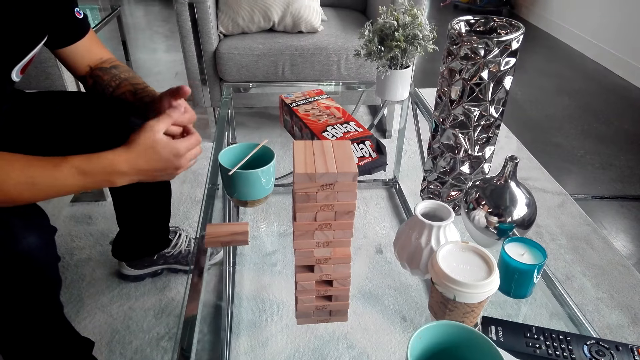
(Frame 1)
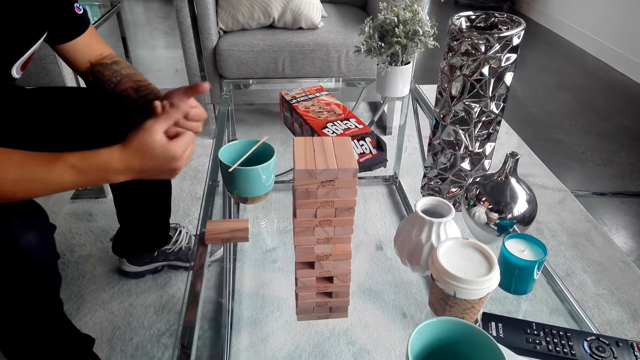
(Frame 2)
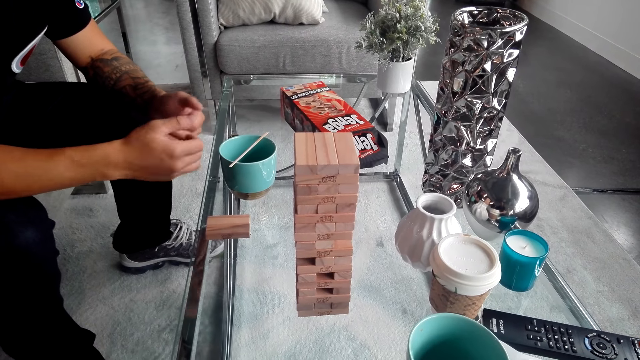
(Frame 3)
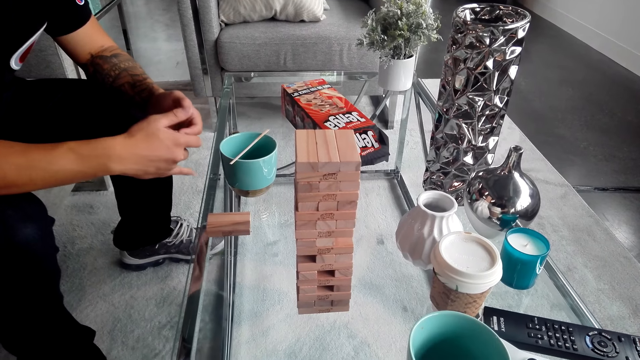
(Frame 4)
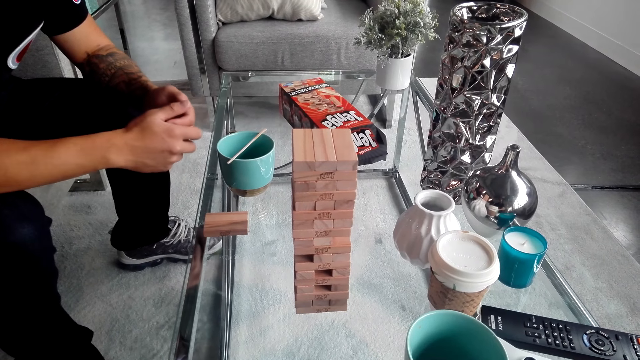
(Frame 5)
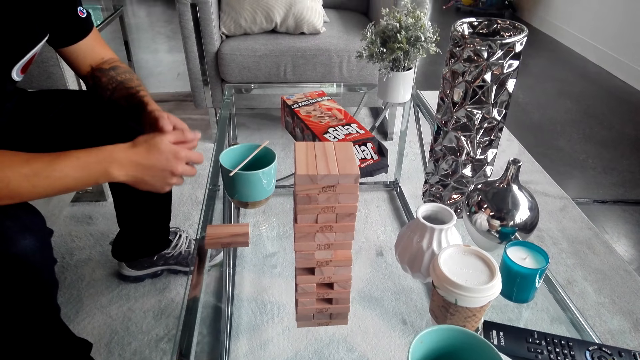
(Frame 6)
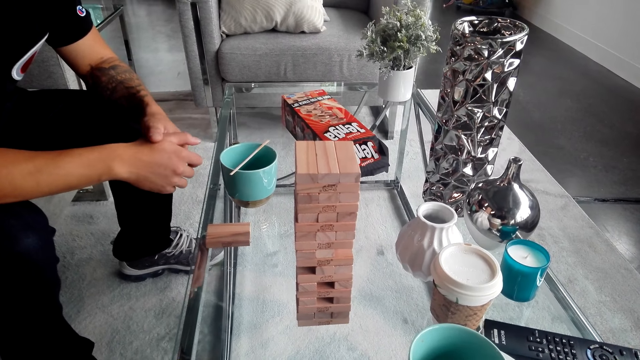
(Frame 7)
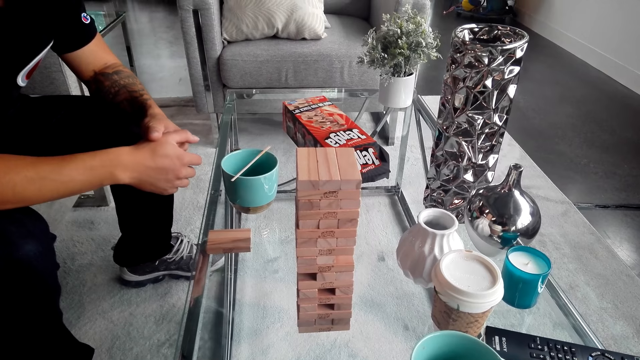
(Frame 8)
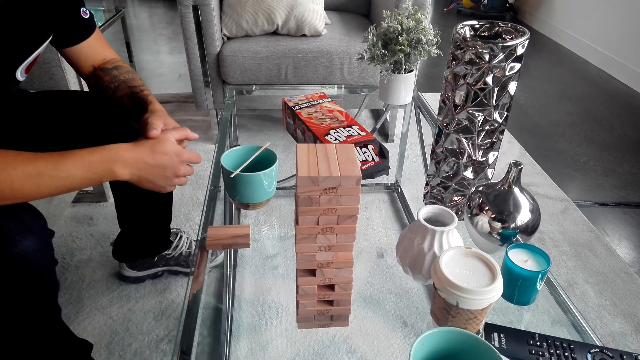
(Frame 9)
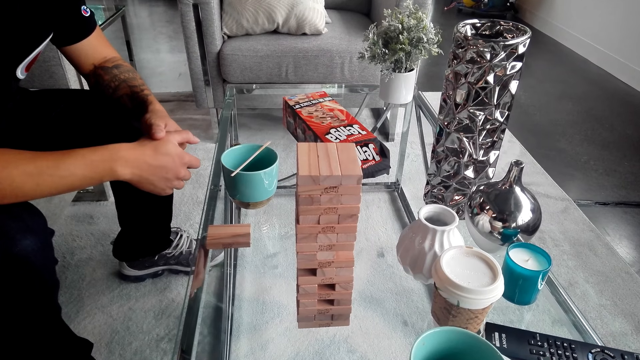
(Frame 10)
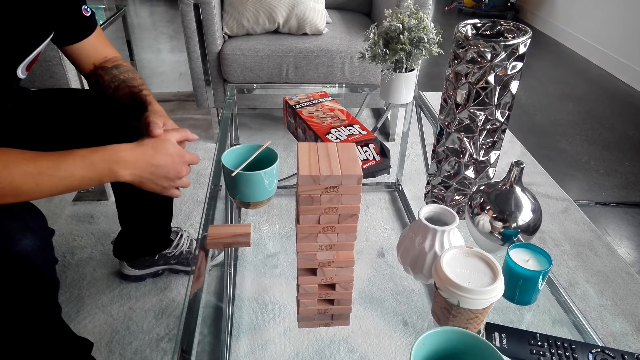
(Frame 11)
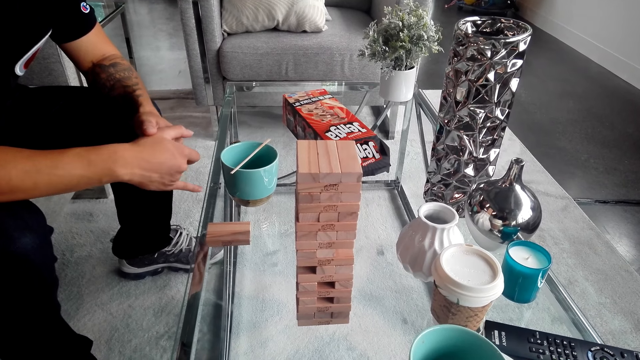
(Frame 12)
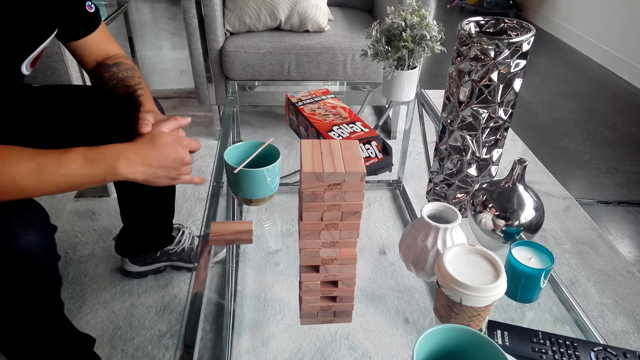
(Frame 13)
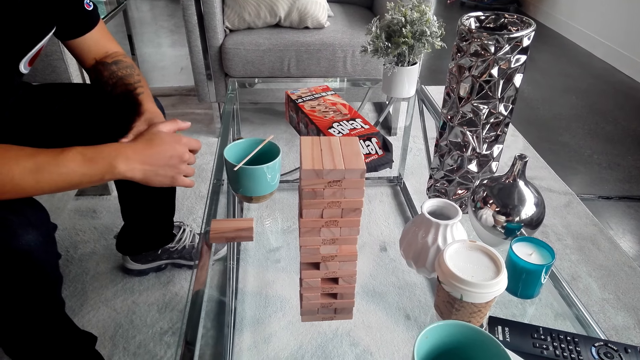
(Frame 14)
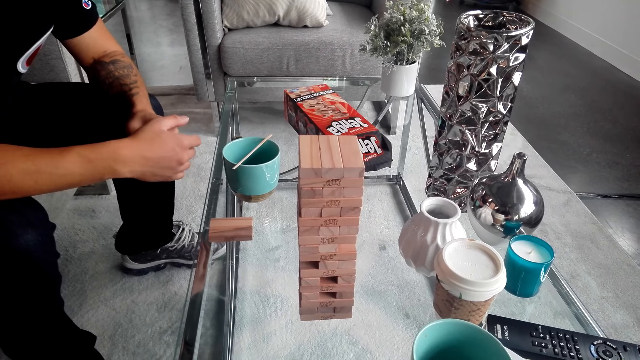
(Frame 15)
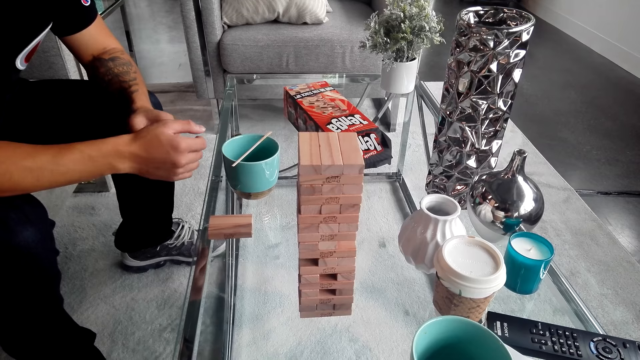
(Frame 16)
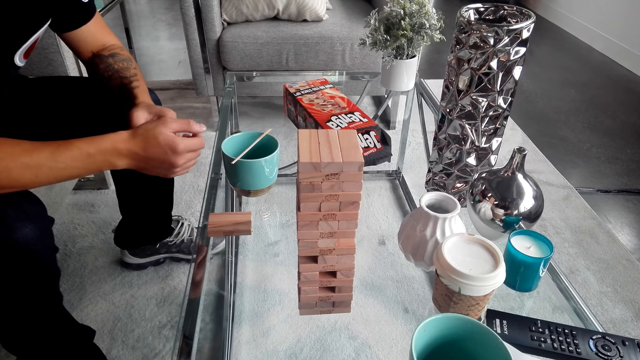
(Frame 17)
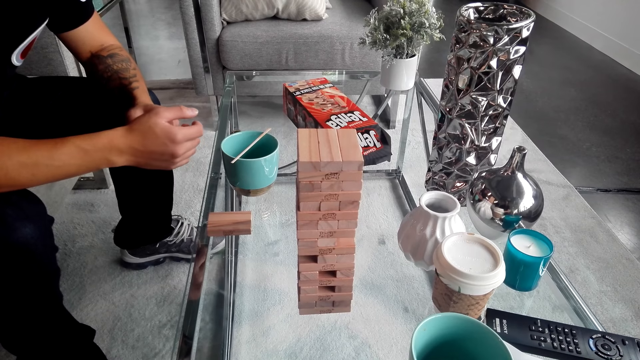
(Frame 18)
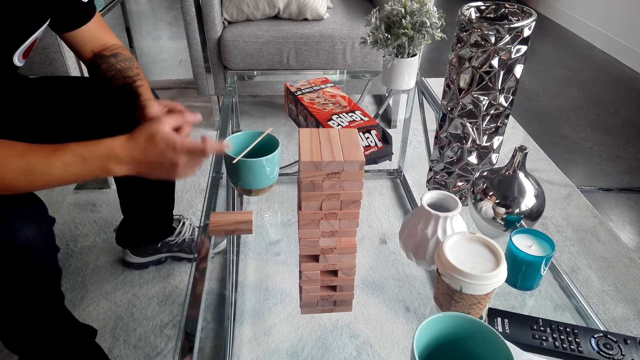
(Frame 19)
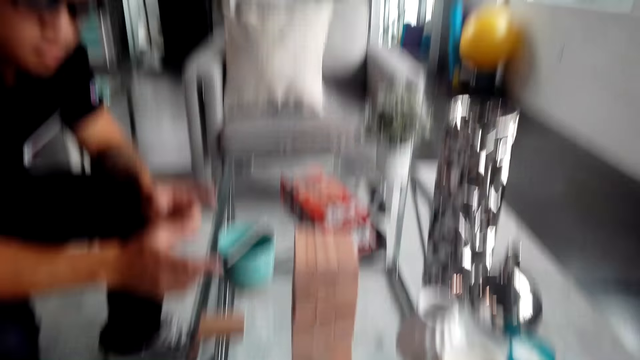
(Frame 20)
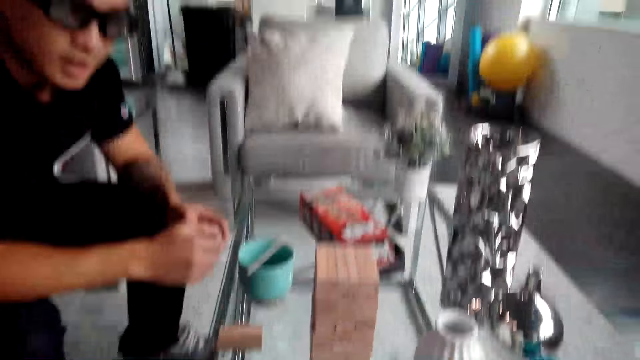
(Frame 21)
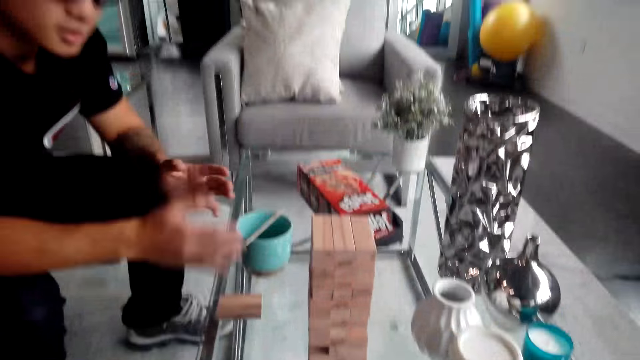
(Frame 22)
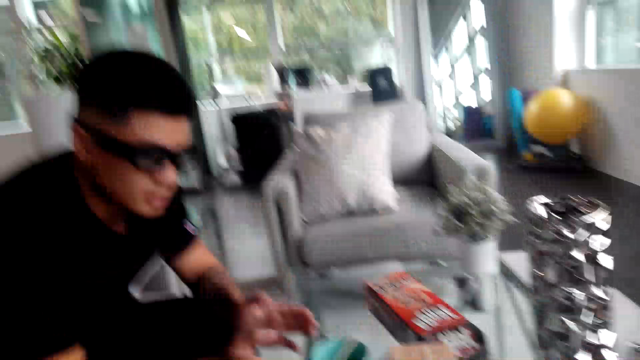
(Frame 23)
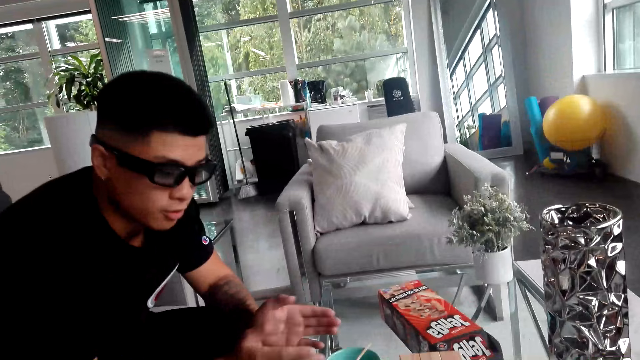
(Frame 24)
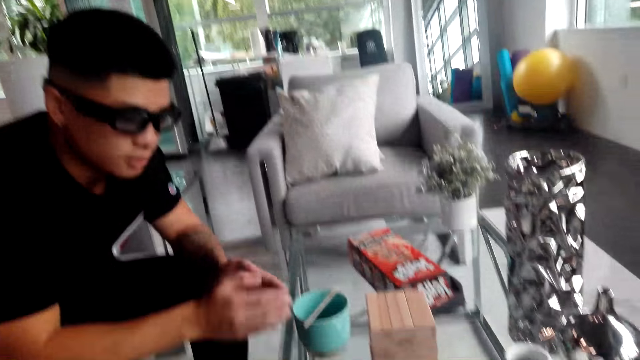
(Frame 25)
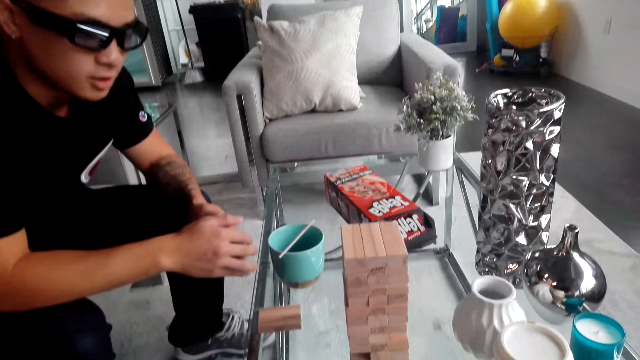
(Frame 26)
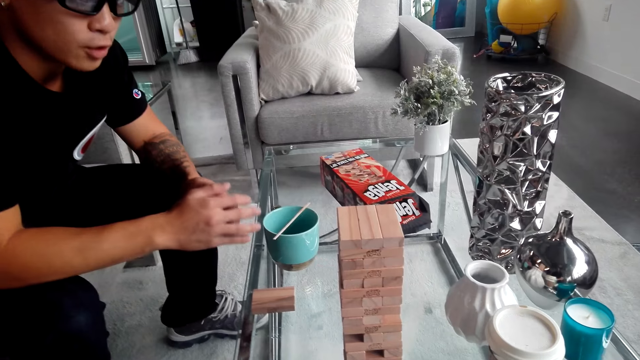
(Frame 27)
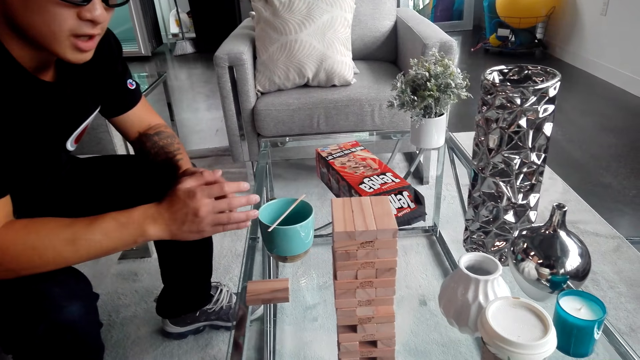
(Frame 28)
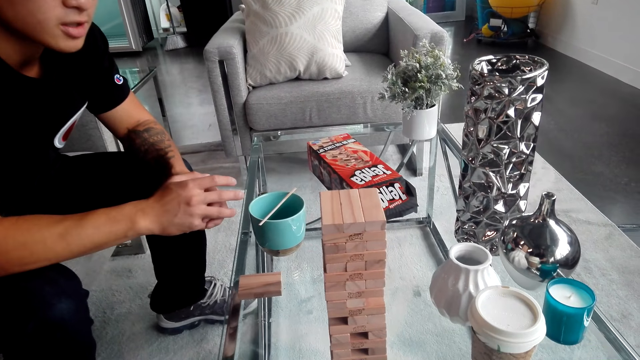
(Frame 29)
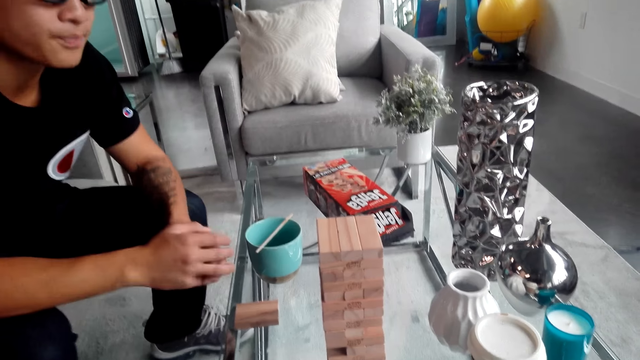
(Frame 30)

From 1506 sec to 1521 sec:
The camera wearer looks at the Jenga block. A man stretches his hand and shakes his hand.

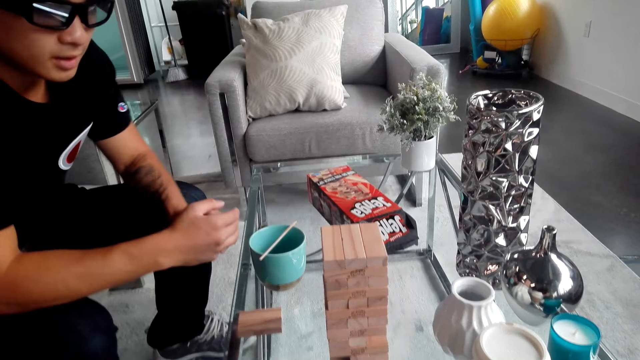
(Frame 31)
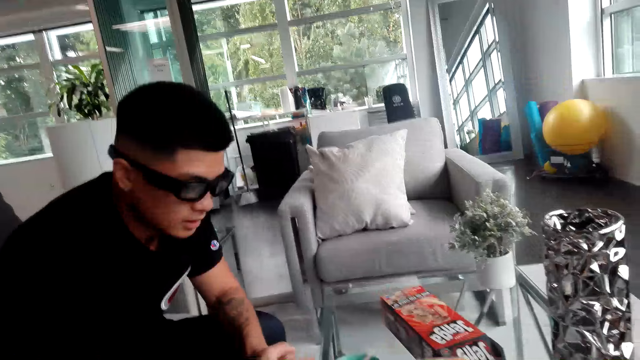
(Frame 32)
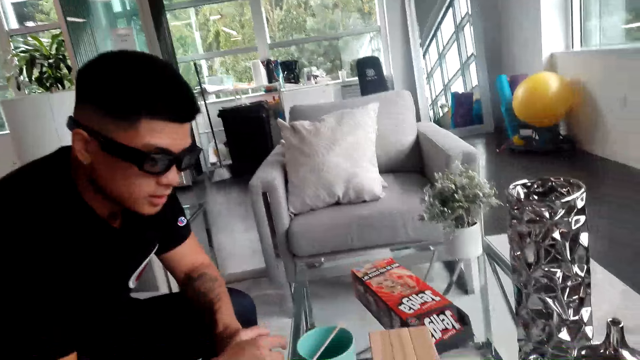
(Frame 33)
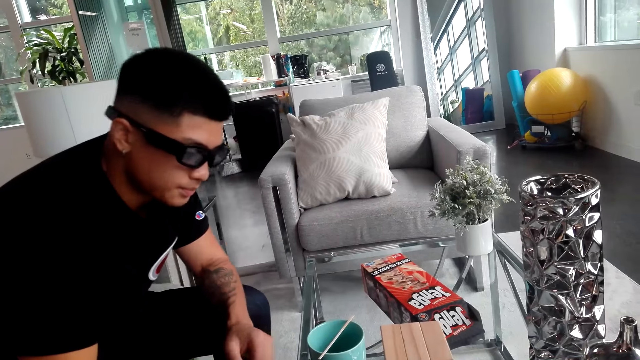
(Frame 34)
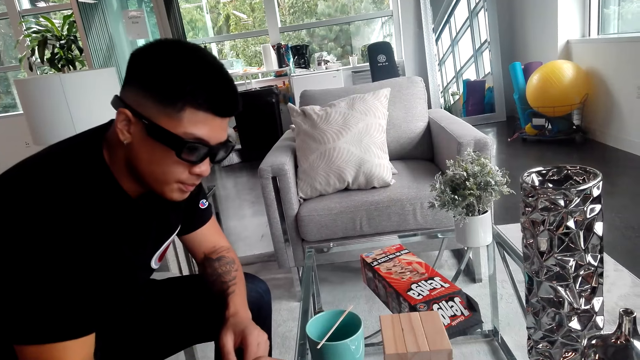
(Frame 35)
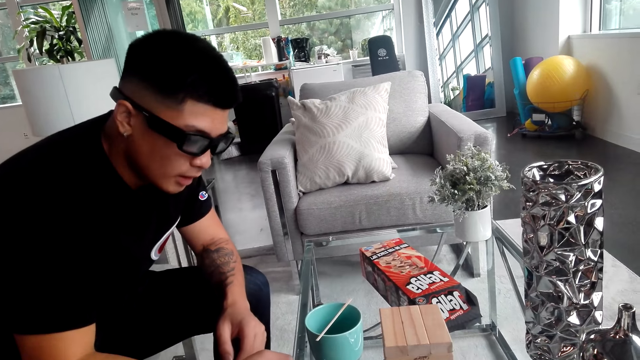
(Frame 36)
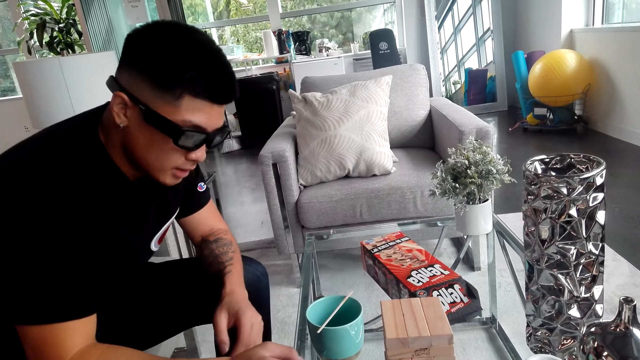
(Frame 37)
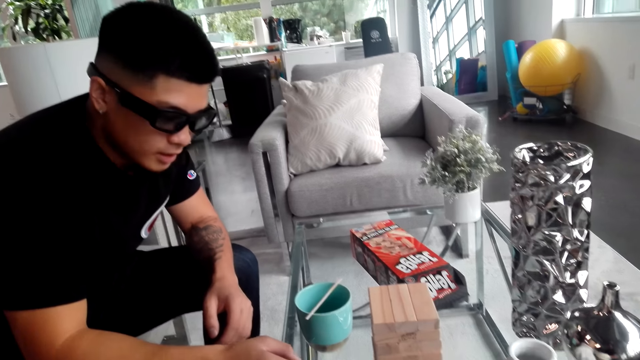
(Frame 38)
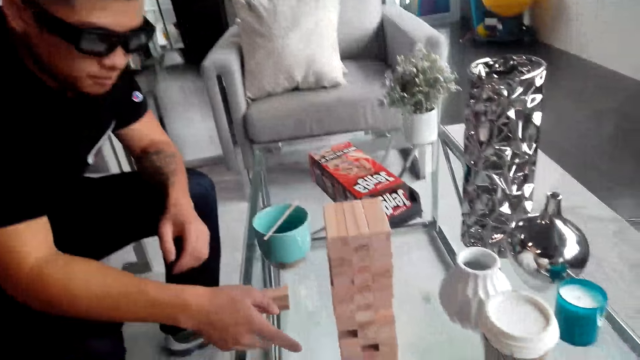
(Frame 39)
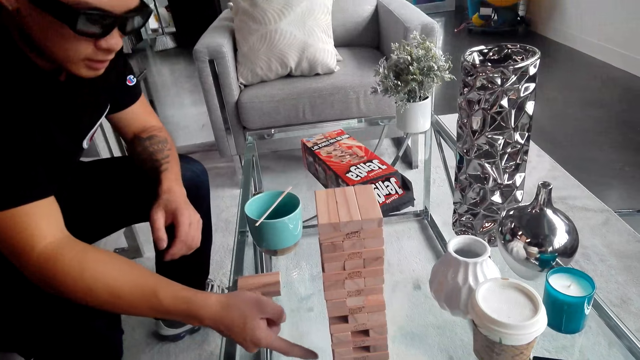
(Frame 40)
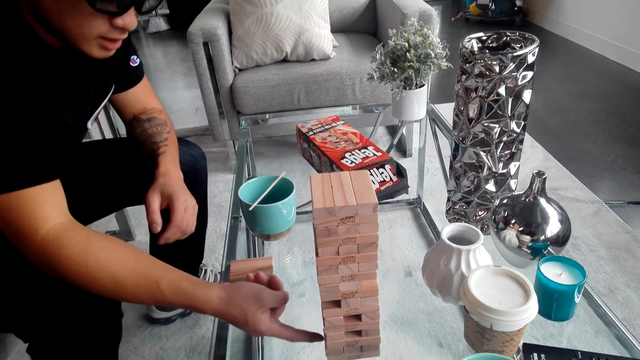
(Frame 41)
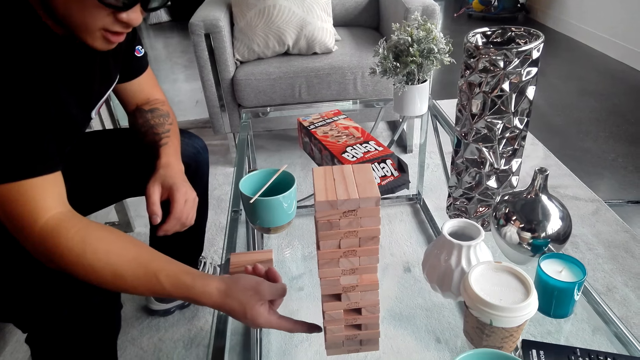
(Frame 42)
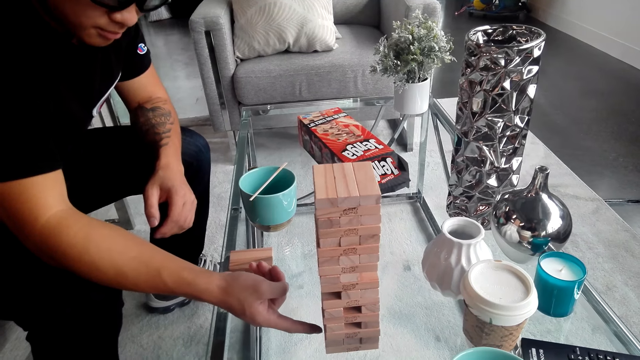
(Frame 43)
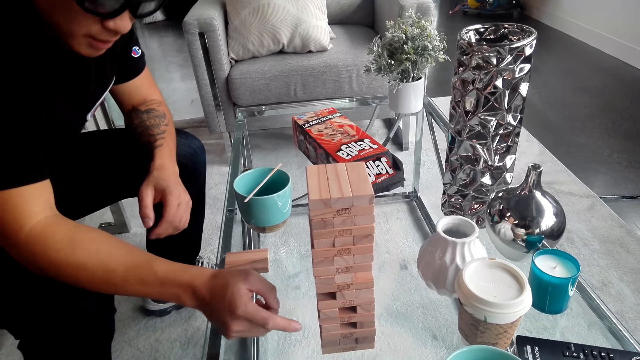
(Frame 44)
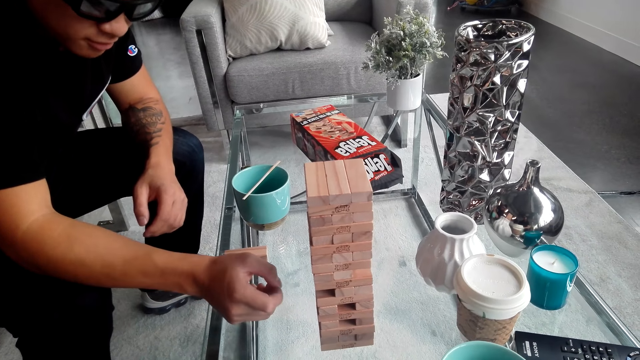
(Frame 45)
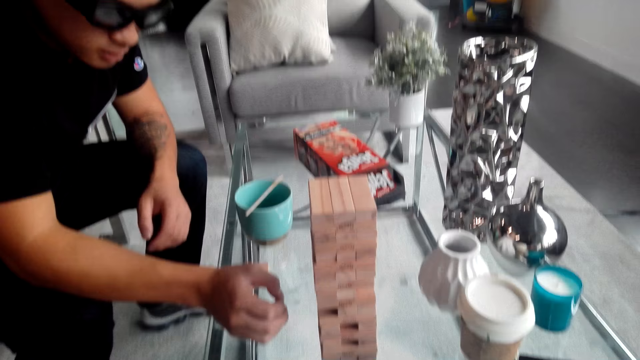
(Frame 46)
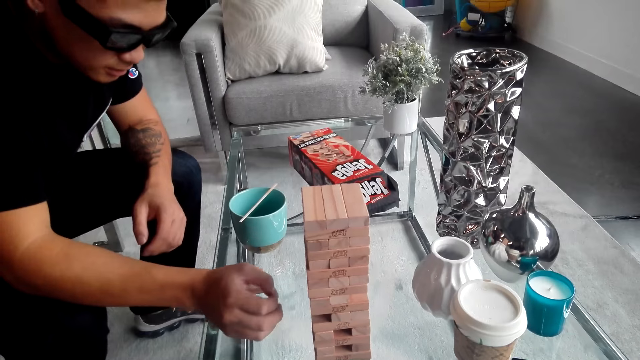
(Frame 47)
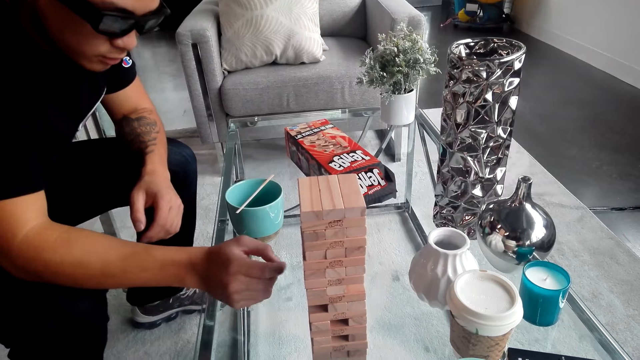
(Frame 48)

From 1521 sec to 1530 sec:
A man touches the Jenga block. The man moves his hand.
